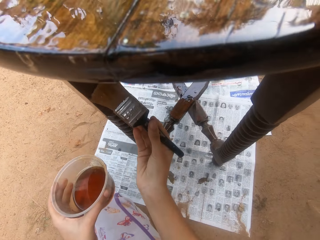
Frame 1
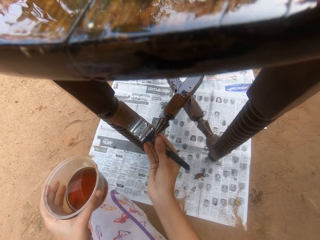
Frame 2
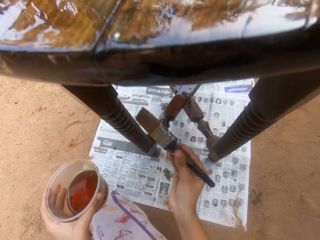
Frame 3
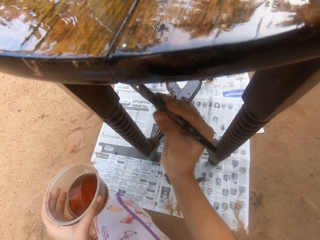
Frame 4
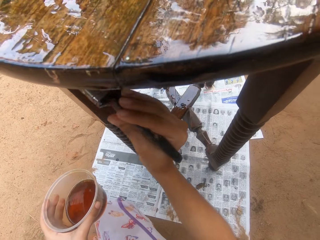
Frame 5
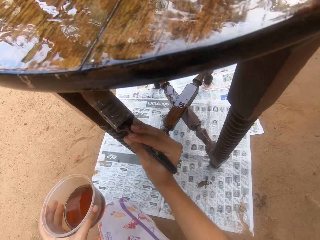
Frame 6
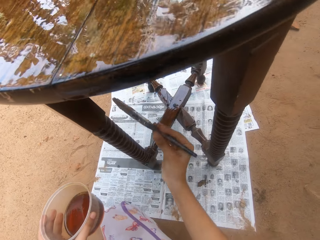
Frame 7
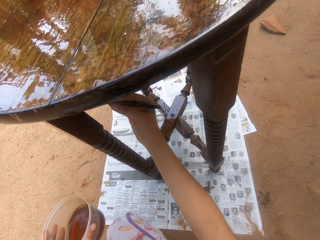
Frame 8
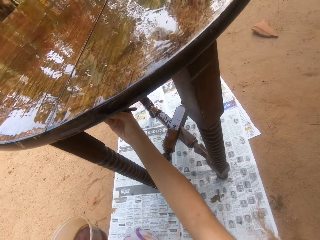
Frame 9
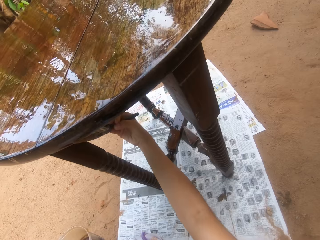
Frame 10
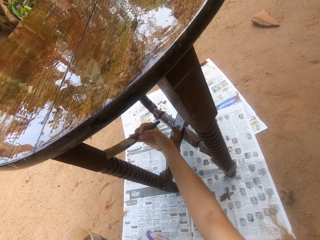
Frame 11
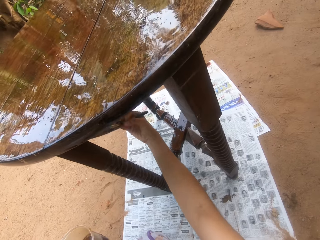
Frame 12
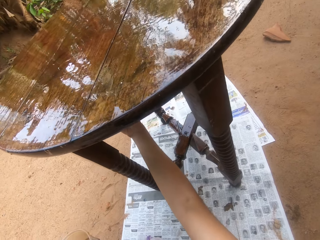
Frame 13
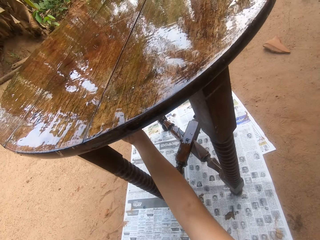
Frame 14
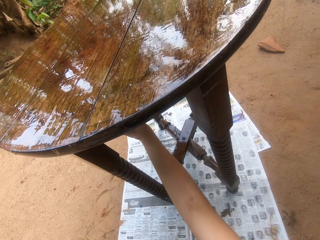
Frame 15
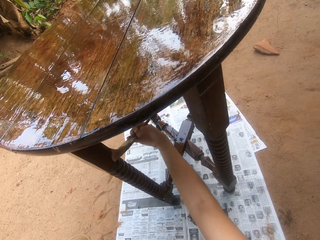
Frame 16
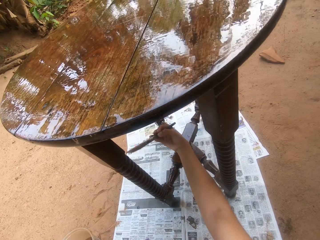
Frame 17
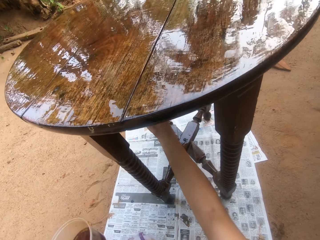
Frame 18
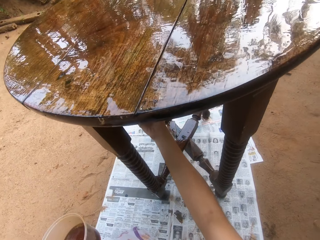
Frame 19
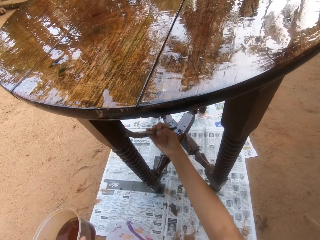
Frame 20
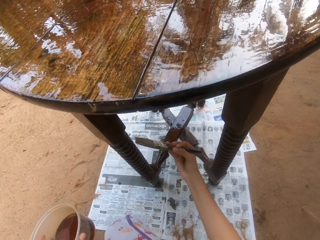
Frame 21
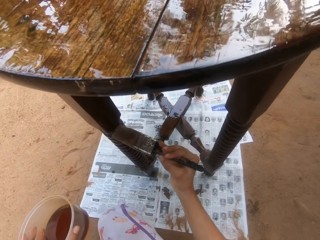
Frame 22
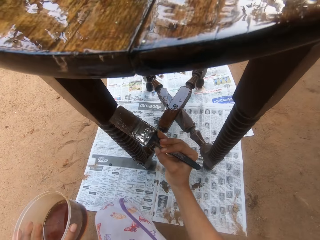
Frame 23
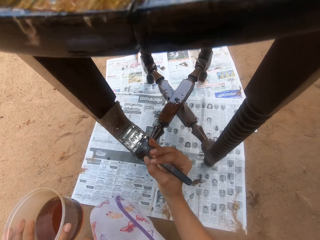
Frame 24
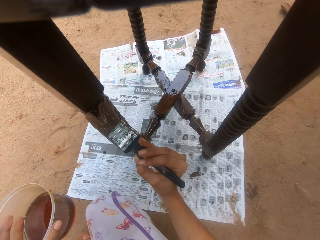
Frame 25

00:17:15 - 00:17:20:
The camera wearer paints the table on the ground with the paint brush in his right hand.
